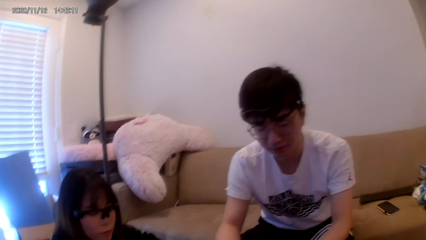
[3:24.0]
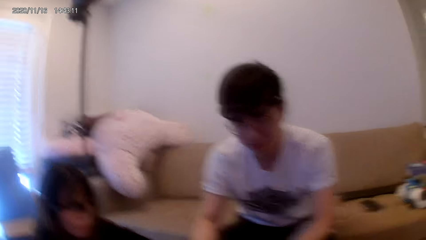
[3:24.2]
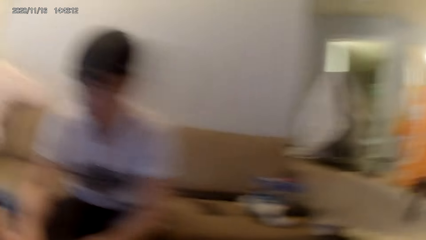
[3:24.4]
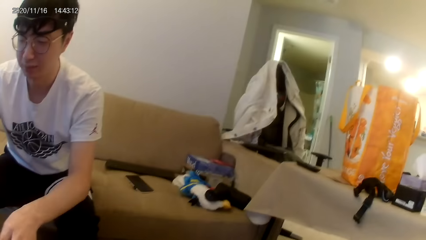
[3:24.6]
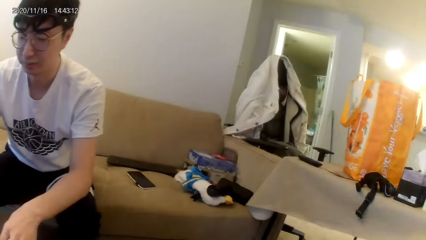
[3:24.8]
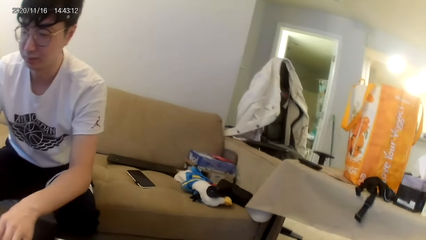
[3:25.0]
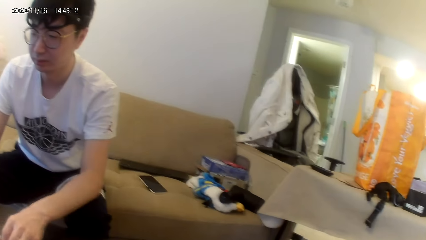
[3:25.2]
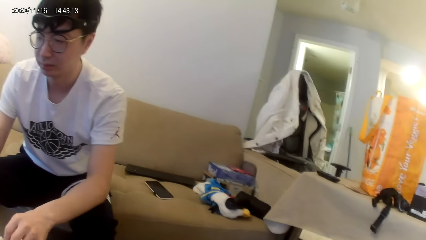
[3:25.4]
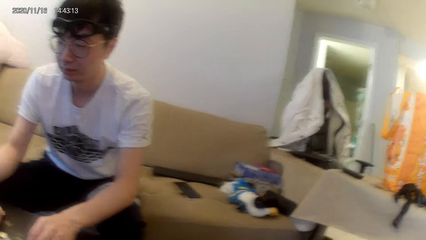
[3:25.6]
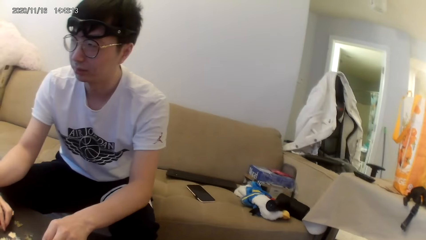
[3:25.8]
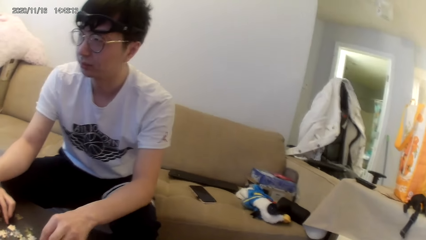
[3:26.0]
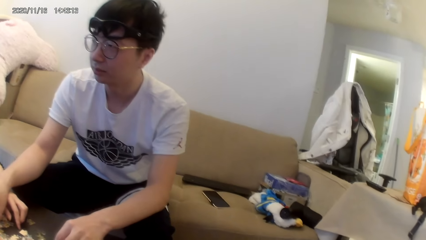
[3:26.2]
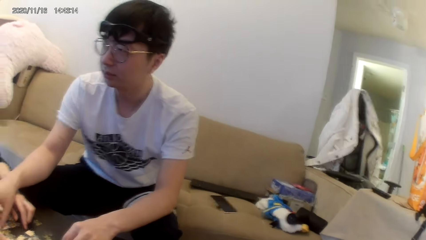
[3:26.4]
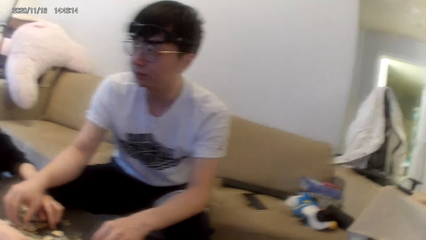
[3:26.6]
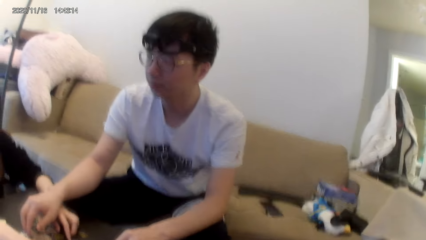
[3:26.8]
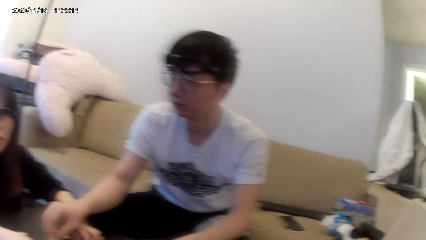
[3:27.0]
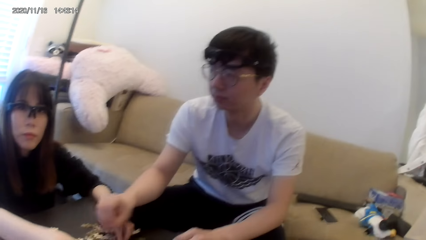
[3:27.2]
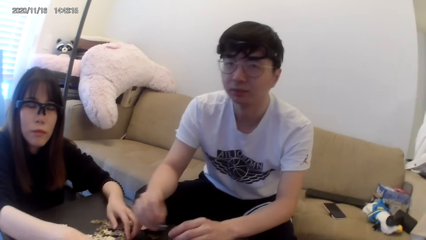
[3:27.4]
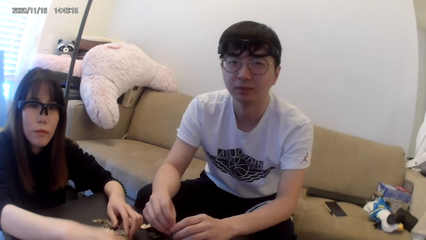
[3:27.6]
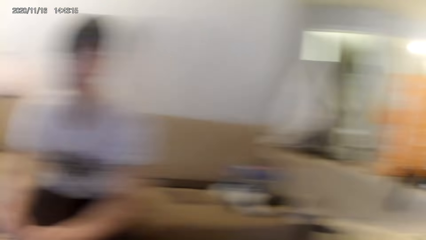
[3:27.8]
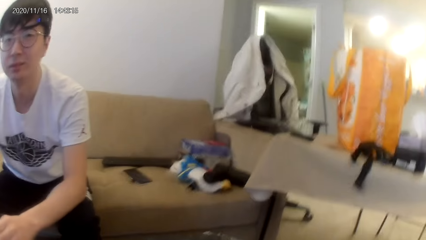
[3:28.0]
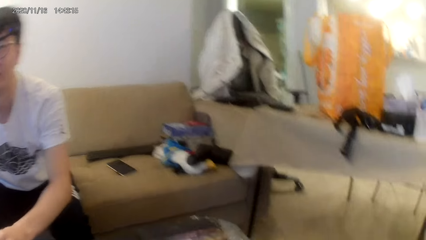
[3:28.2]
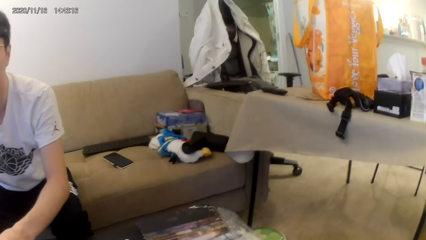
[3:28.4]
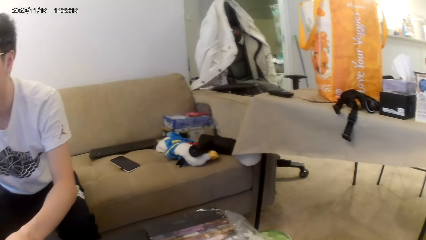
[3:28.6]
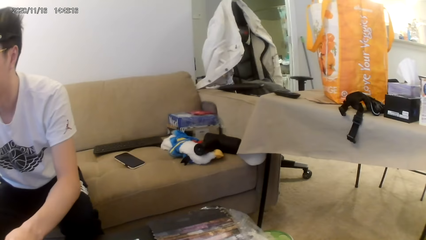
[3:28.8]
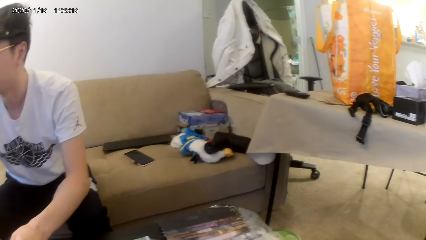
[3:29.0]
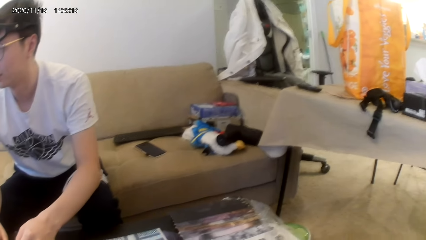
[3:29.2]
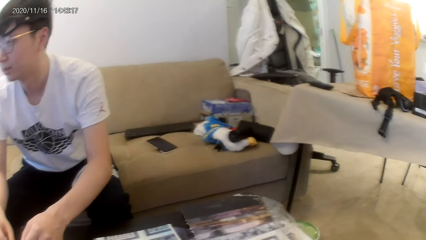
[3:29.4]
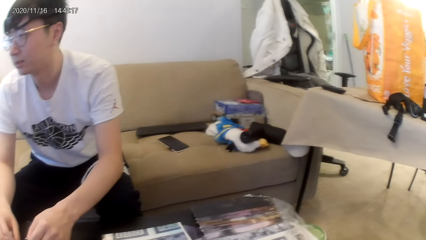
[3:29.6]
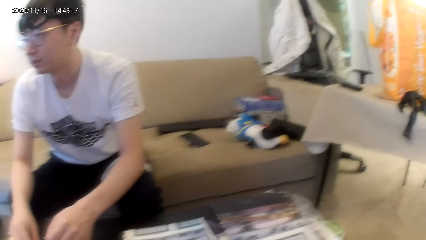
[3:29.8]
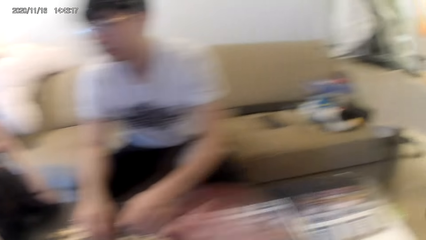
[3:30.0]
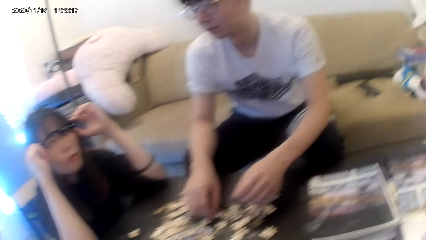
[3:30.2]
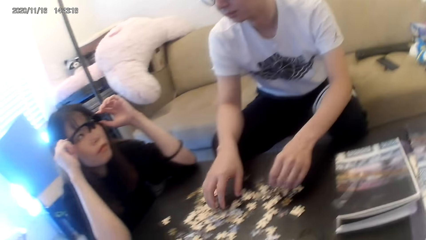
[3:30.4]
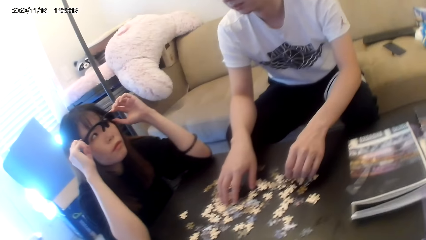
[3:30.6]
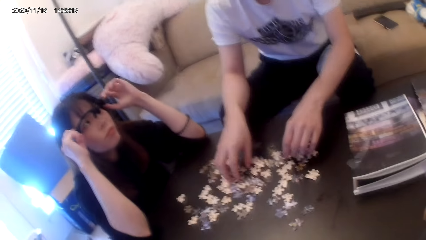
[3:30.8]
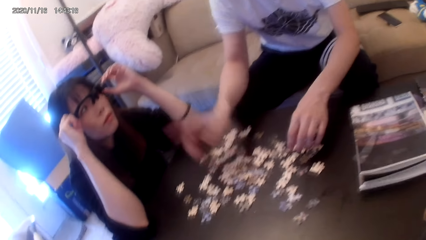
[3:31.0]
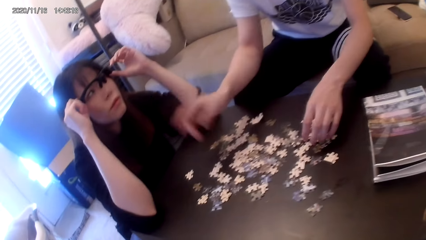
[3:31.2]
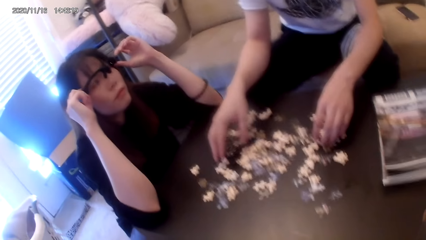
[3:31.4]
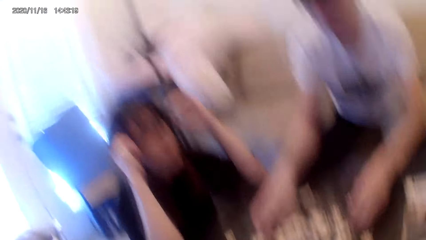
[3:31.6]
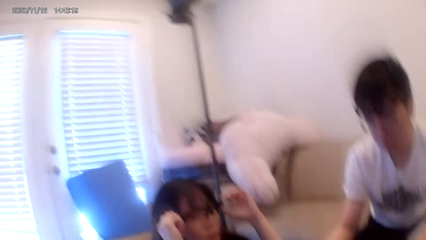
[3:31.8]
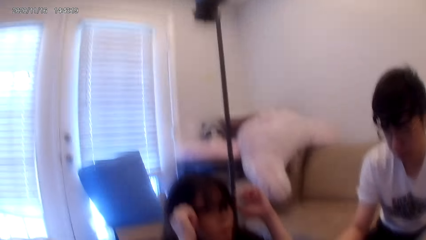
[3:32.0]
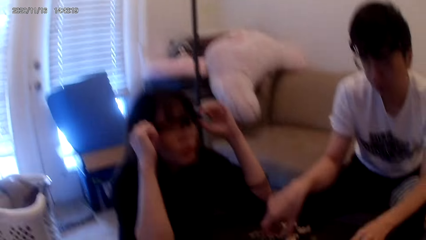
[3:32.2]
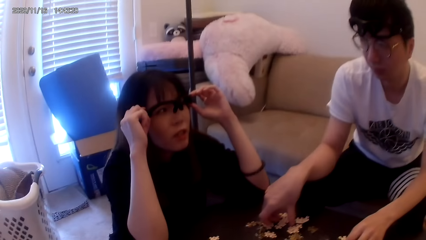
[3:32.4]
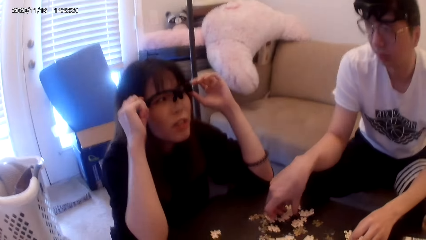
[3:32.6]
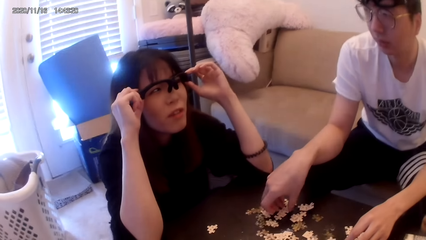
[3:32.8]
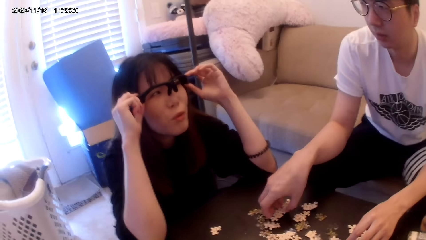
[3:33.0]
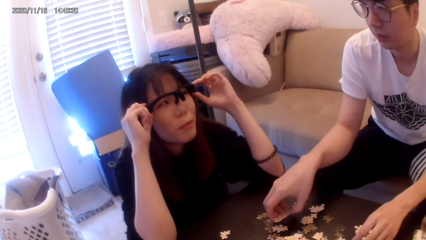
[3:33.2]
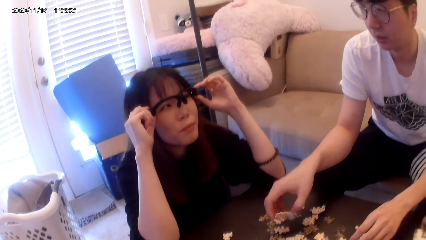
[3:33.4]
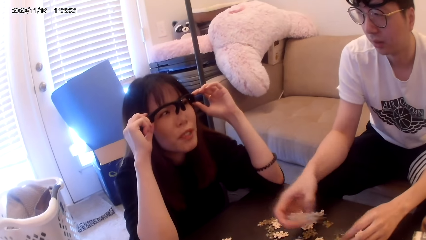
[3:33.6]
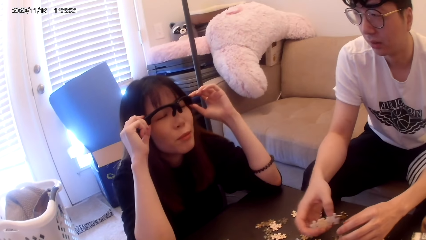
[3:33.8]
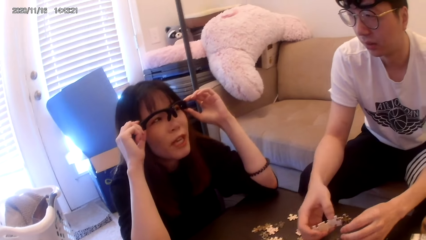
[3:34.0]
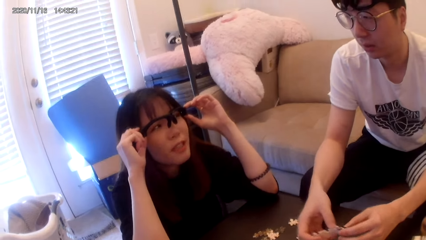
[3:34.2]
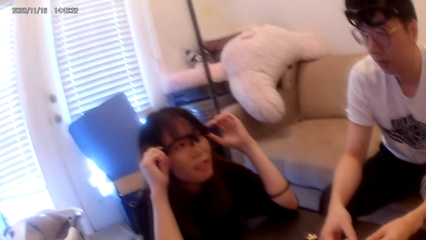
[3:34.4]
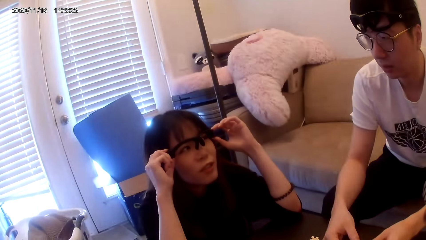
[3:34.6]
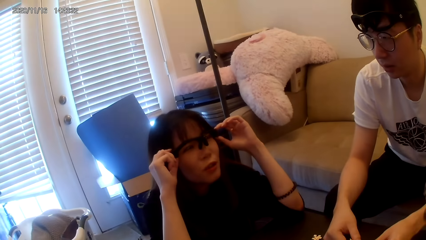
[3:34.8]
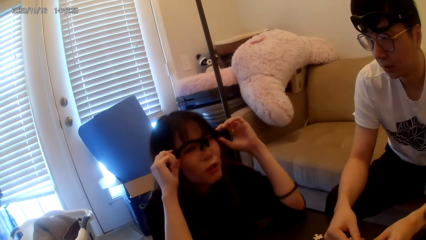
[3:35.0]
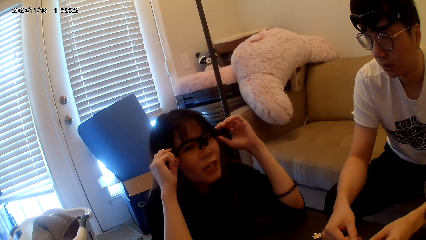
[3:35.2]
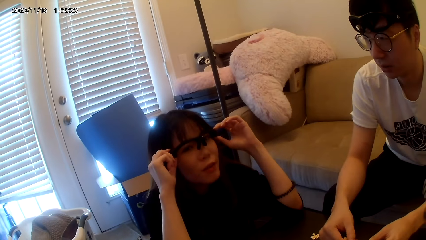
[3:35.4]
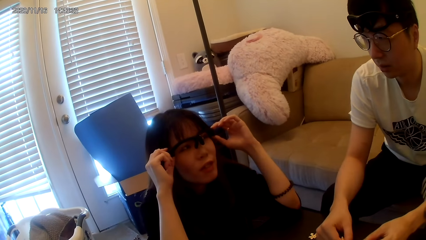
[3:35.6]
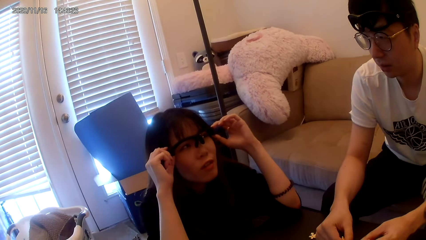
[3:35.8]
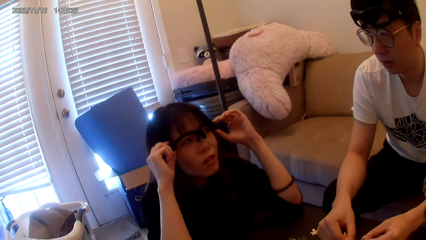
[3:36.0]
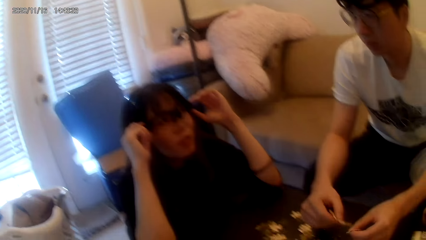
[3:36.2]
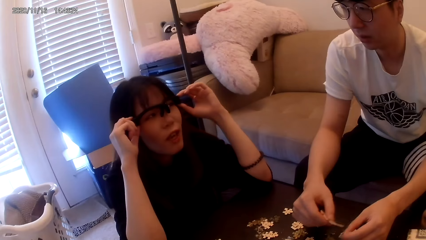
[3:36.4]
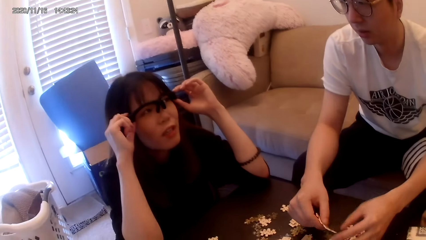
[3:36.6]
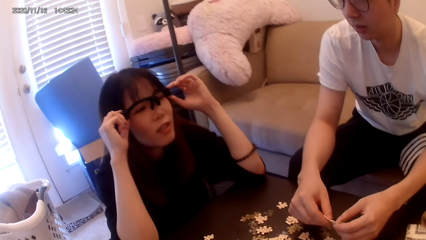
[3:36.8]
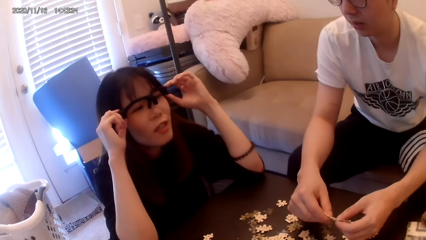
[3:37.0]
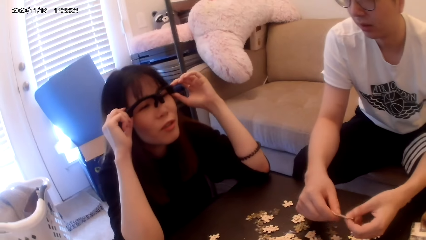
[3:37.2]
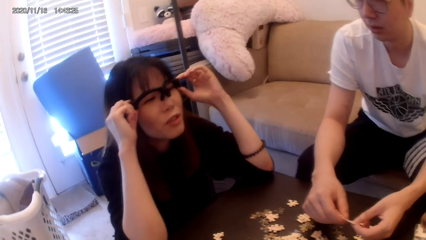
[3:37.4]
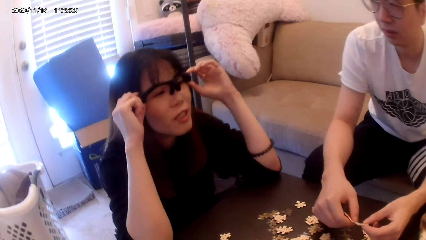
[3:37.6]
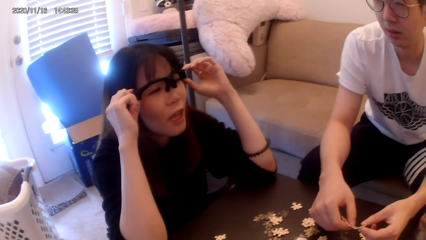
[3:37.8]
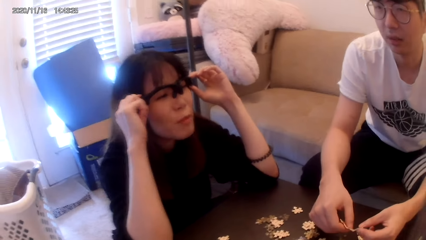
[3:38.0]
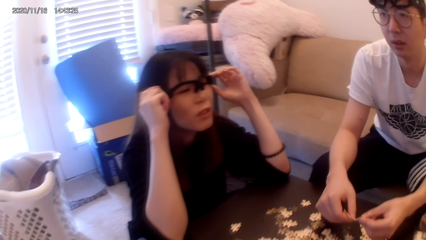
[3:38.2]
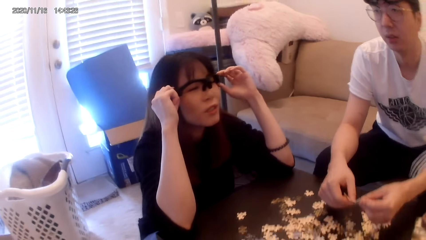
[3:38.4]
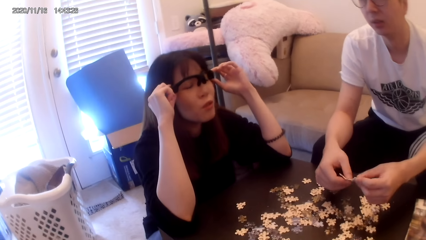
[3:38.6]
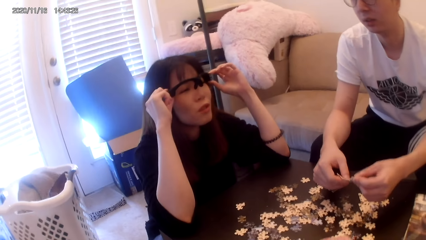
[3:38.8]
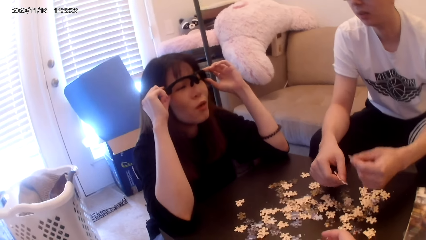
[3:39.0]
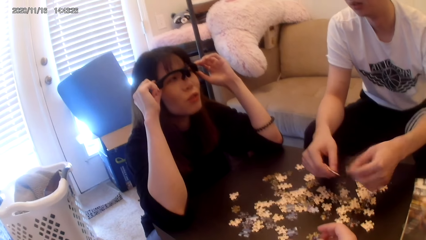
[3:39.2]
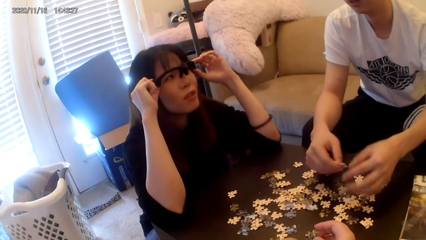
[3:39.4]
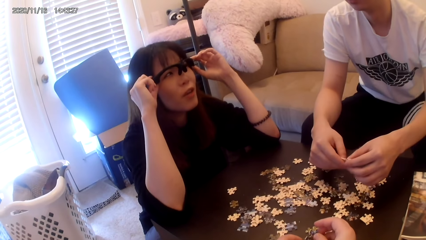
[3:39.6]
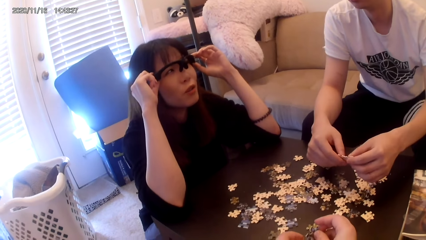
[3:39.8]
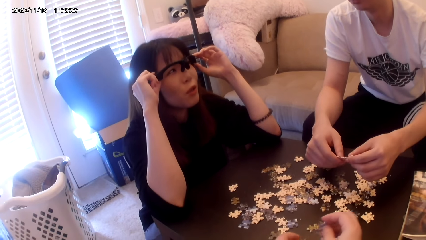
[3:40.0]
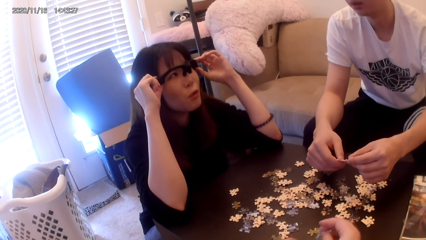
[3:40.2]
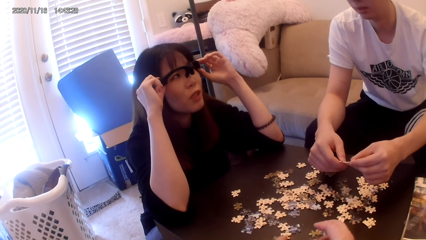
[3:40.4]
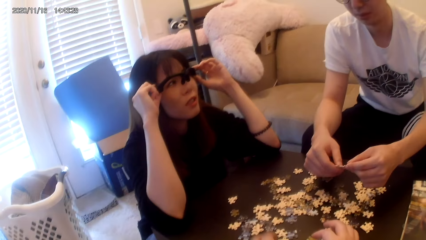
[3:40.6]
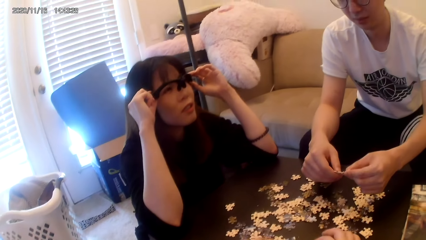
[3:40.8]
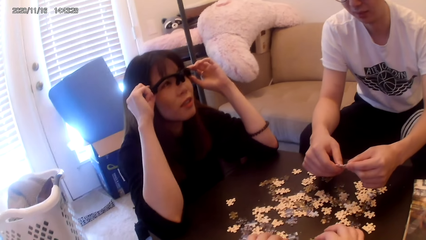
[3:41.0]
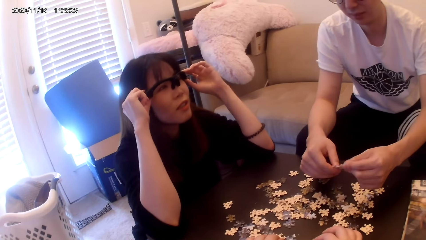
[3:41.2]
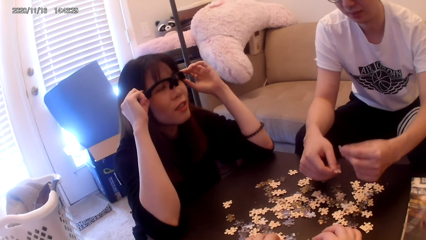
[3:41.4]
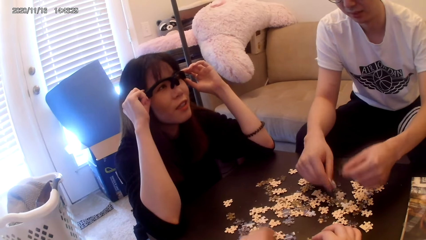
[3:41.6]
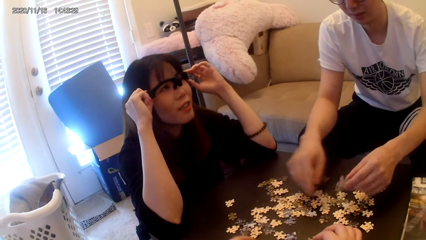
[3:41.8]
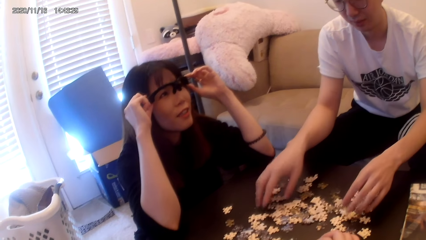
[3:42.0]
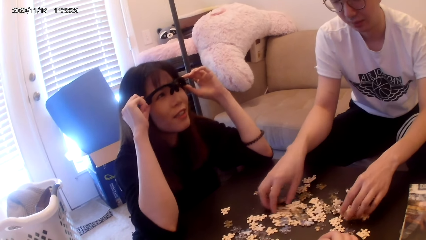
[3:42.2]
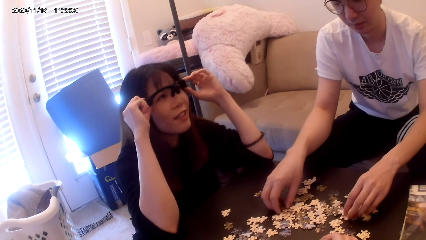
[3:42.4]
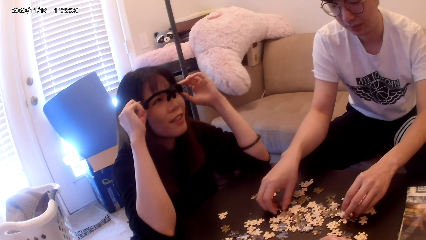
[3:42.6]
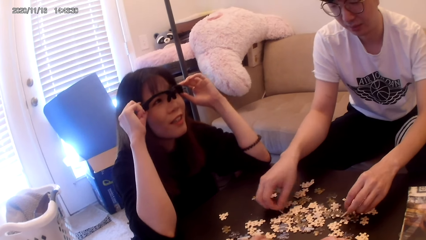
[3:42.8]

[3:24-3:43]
The camera wearer holds a puzzle piece.
